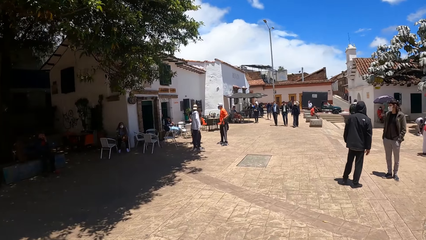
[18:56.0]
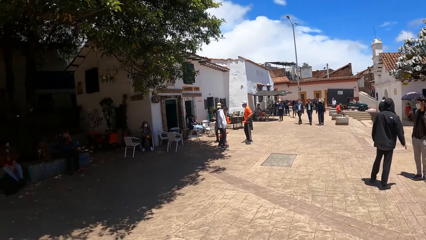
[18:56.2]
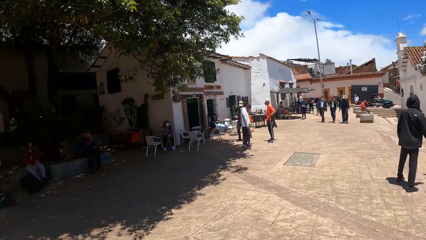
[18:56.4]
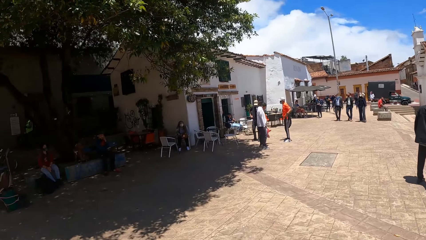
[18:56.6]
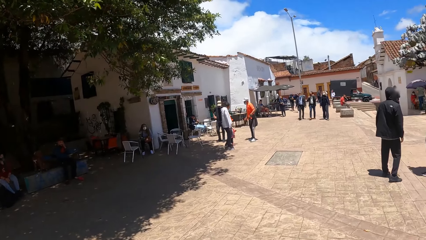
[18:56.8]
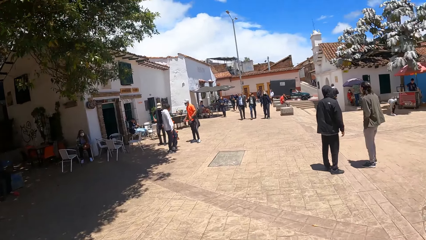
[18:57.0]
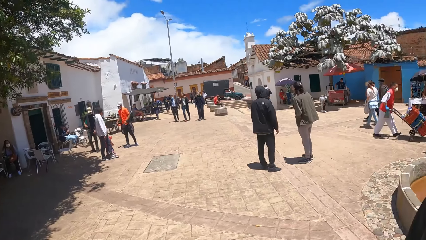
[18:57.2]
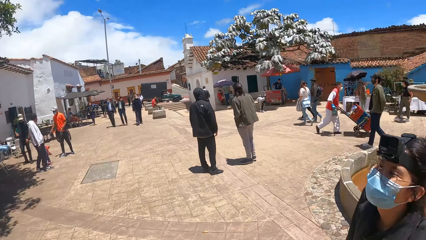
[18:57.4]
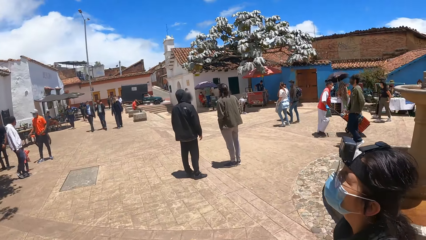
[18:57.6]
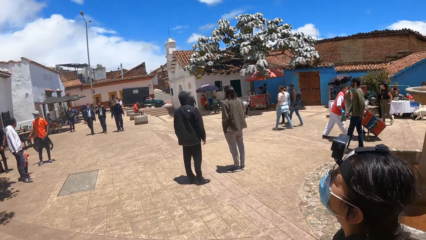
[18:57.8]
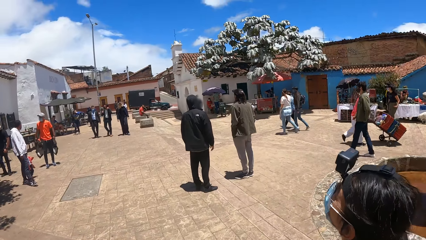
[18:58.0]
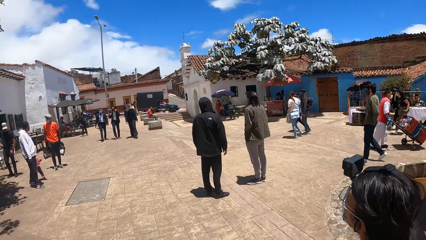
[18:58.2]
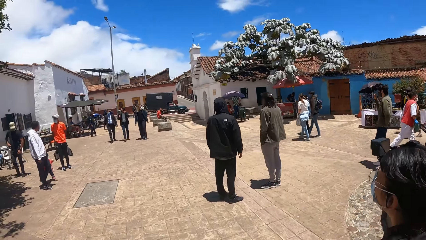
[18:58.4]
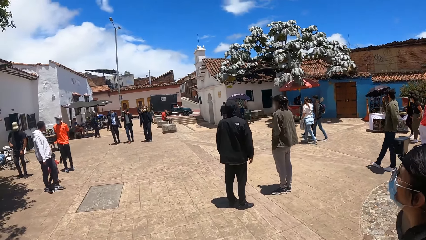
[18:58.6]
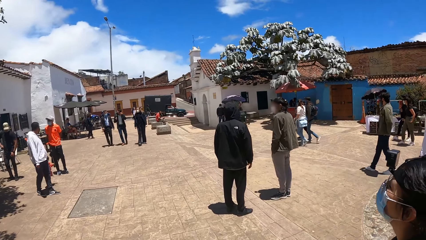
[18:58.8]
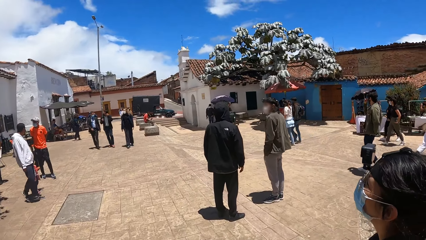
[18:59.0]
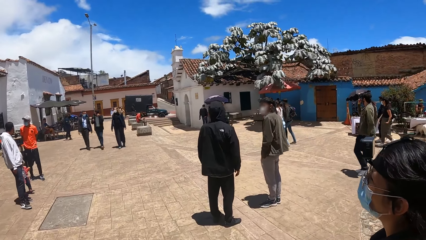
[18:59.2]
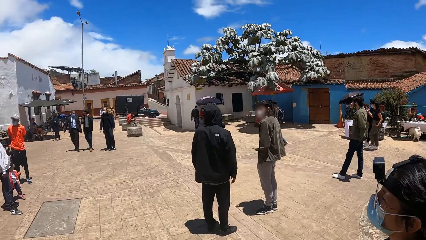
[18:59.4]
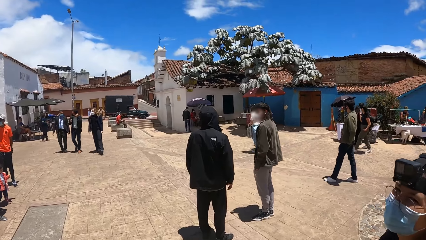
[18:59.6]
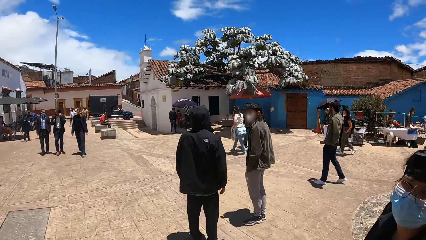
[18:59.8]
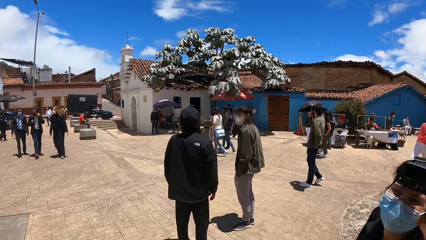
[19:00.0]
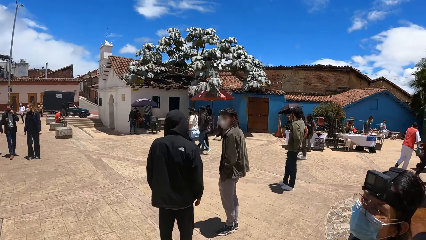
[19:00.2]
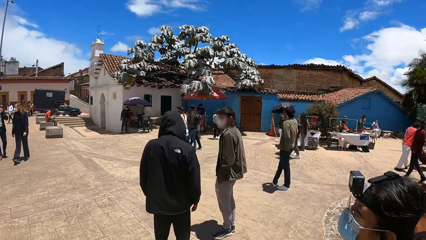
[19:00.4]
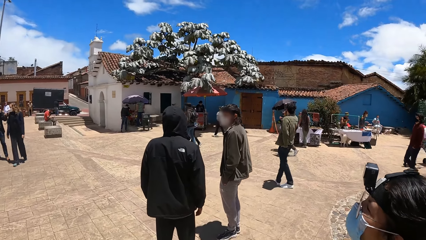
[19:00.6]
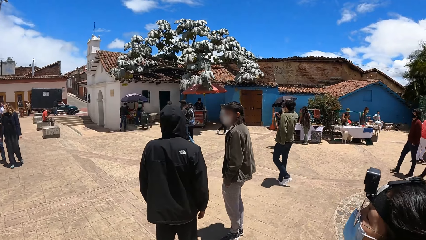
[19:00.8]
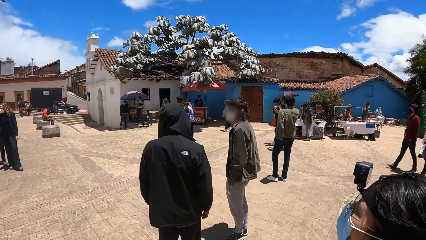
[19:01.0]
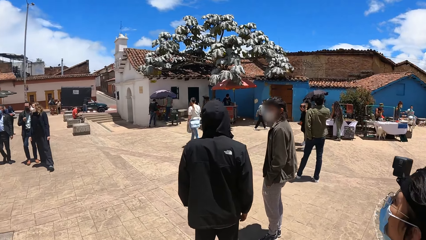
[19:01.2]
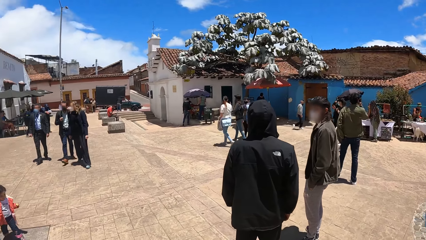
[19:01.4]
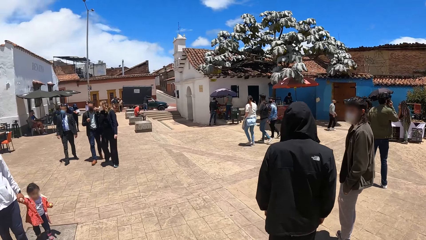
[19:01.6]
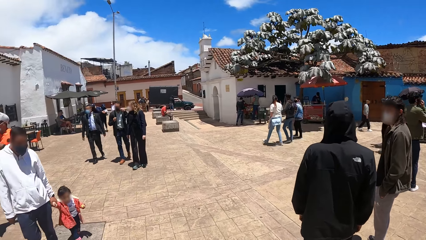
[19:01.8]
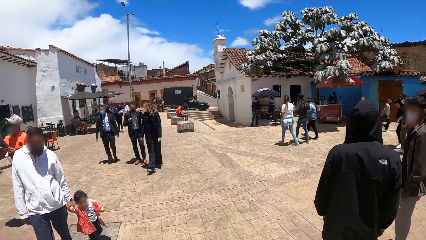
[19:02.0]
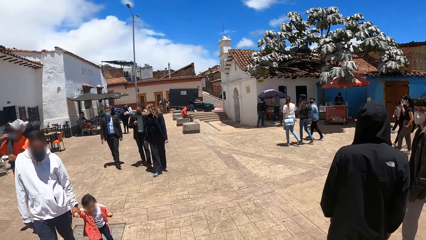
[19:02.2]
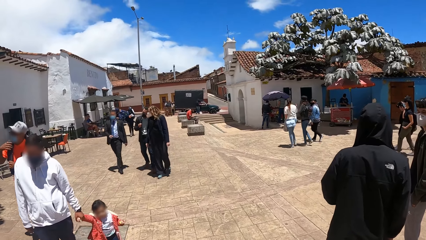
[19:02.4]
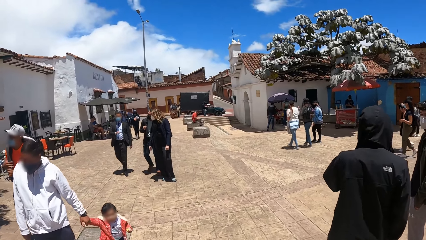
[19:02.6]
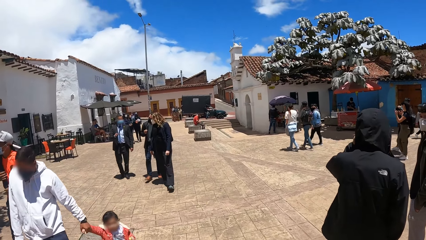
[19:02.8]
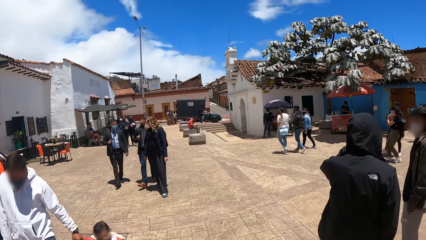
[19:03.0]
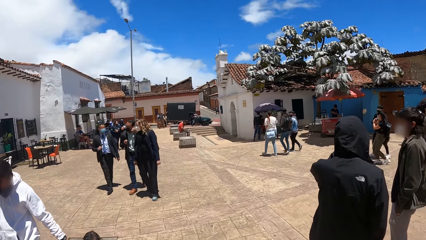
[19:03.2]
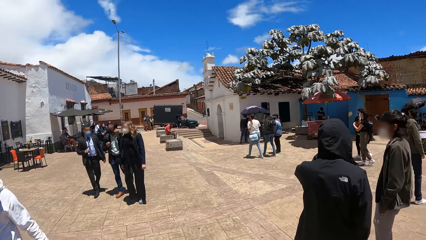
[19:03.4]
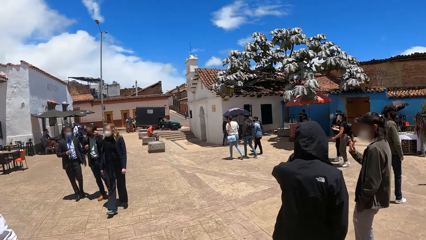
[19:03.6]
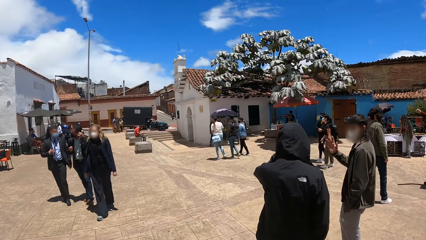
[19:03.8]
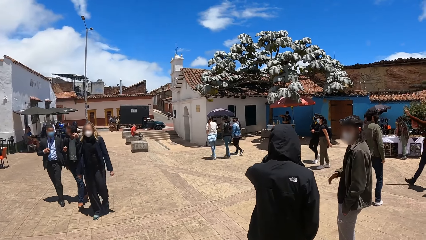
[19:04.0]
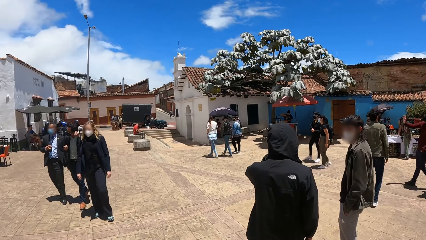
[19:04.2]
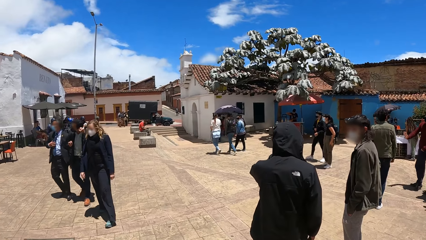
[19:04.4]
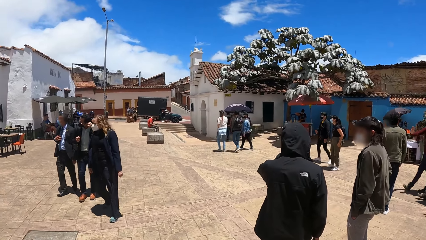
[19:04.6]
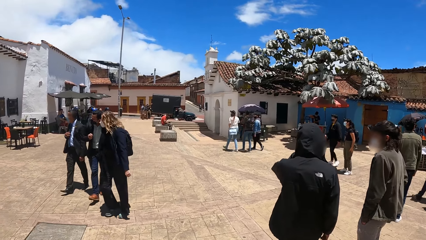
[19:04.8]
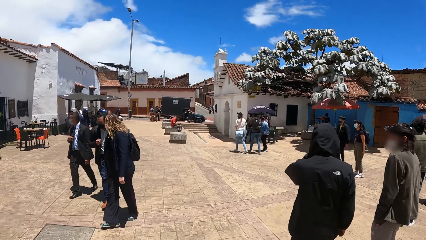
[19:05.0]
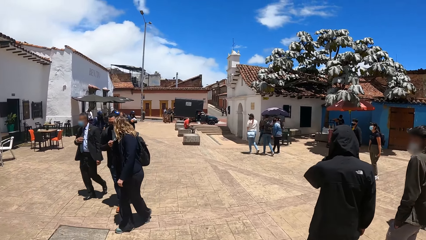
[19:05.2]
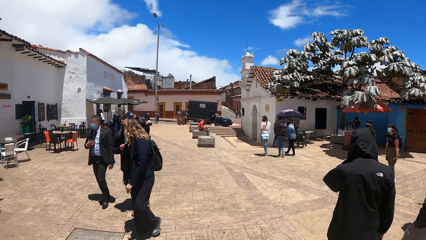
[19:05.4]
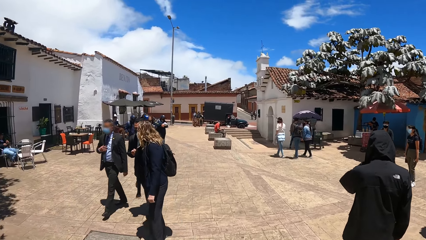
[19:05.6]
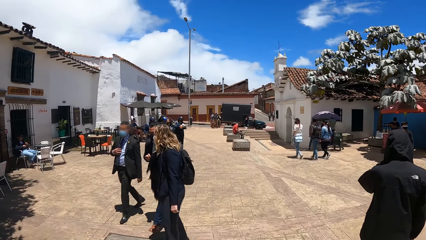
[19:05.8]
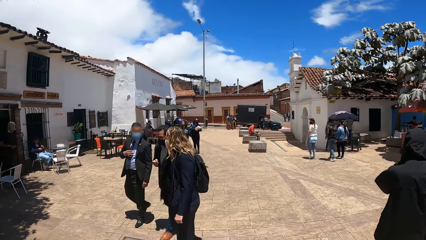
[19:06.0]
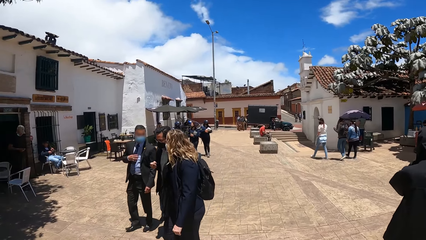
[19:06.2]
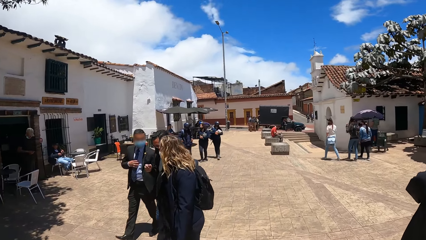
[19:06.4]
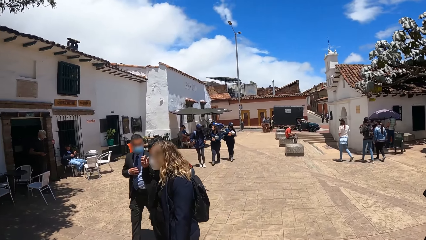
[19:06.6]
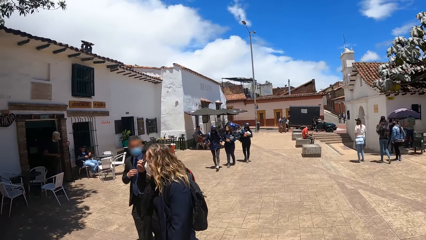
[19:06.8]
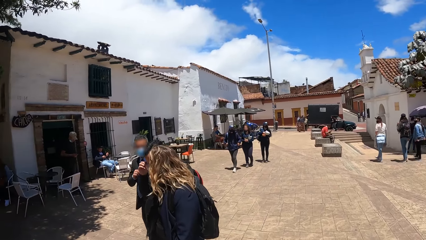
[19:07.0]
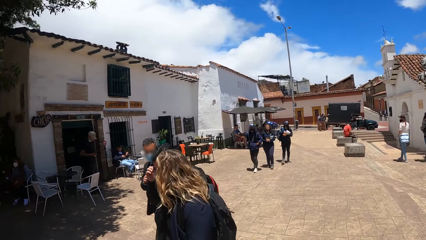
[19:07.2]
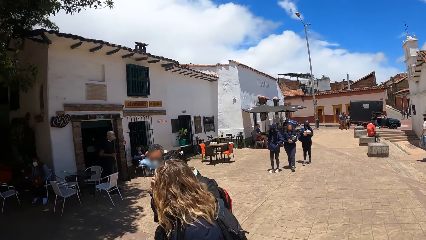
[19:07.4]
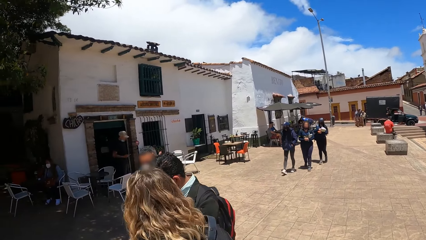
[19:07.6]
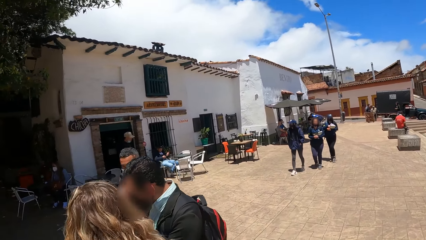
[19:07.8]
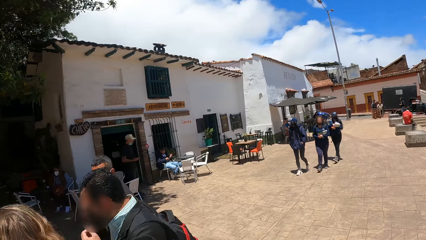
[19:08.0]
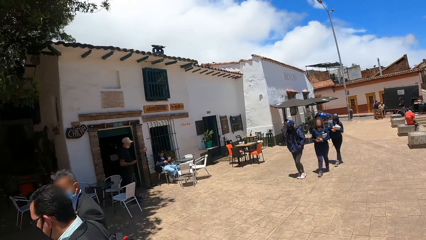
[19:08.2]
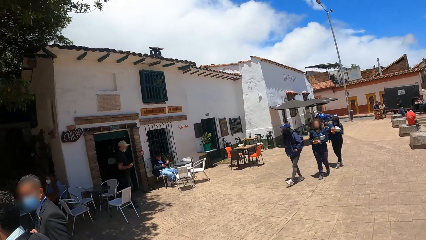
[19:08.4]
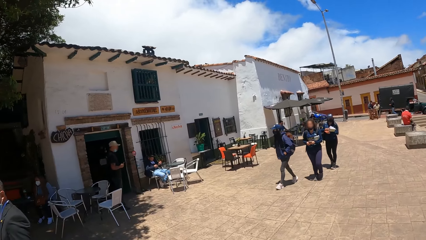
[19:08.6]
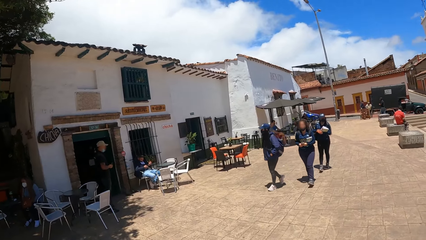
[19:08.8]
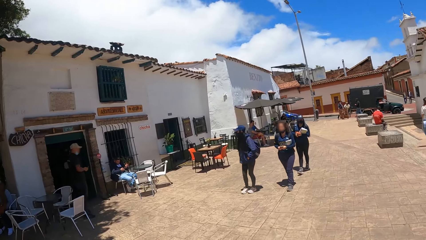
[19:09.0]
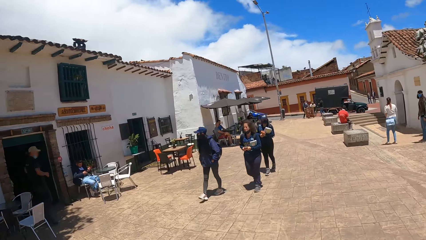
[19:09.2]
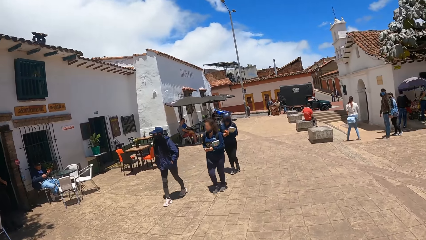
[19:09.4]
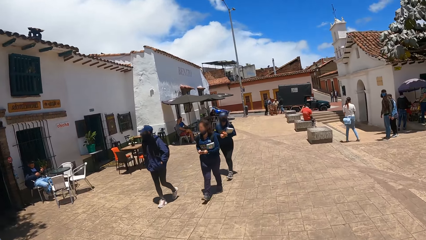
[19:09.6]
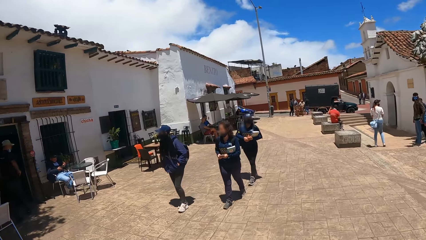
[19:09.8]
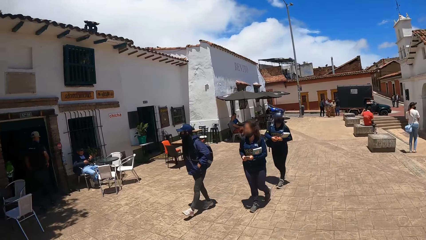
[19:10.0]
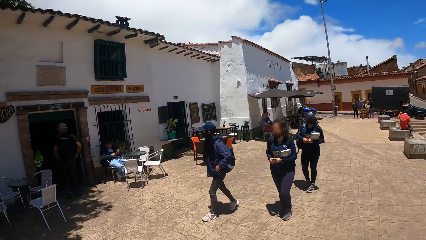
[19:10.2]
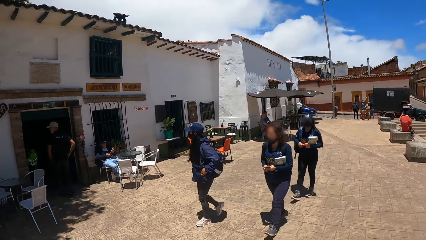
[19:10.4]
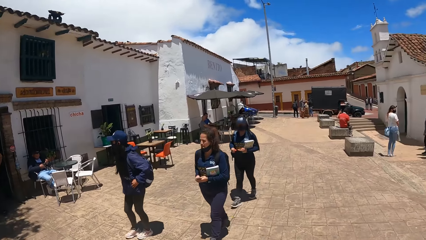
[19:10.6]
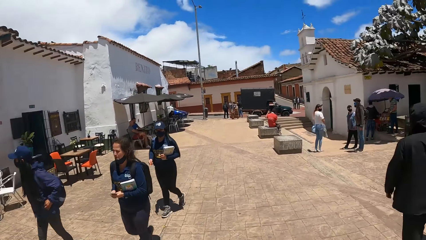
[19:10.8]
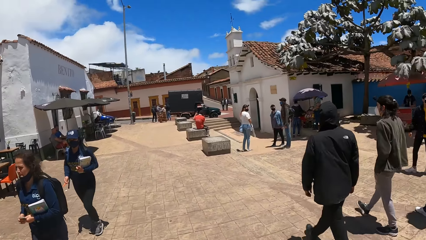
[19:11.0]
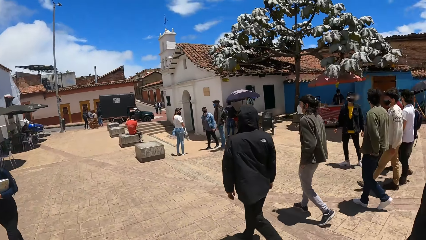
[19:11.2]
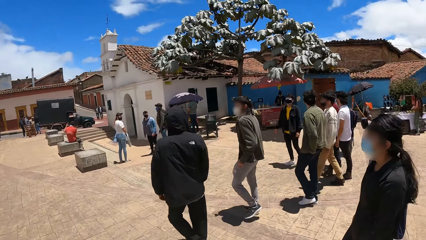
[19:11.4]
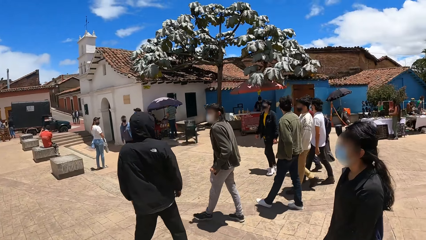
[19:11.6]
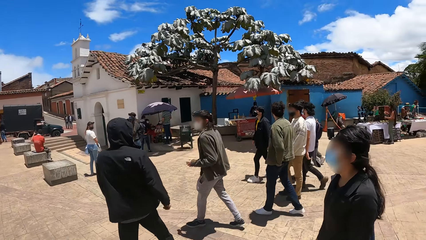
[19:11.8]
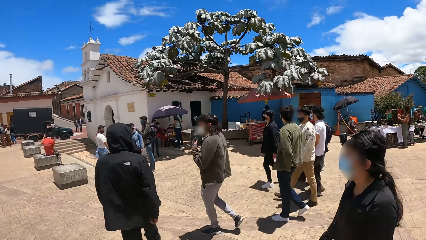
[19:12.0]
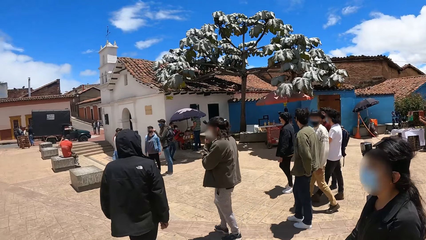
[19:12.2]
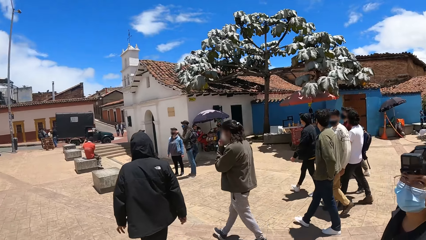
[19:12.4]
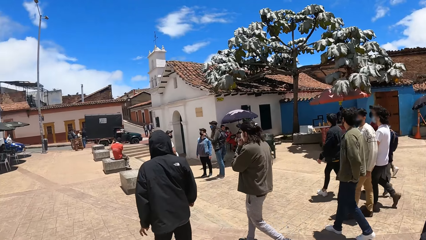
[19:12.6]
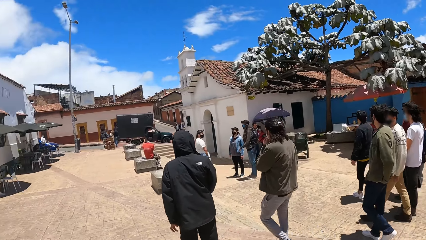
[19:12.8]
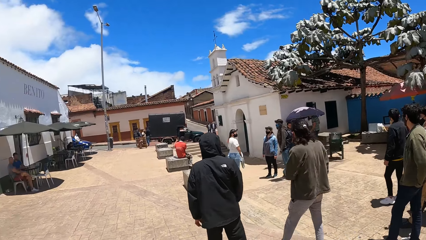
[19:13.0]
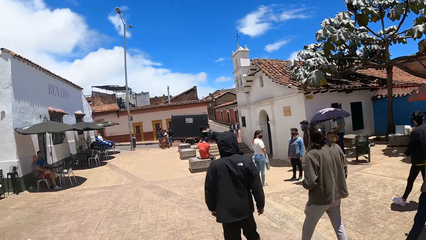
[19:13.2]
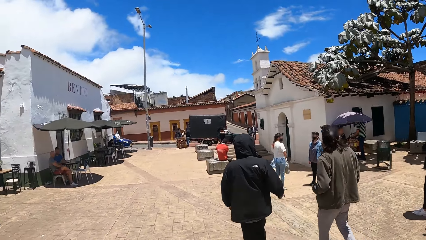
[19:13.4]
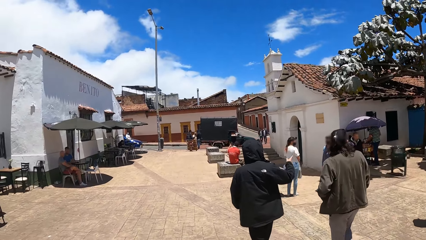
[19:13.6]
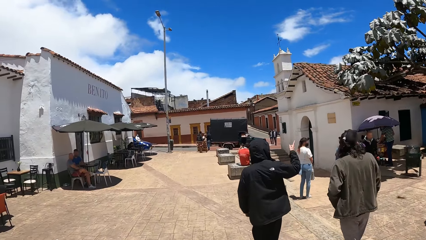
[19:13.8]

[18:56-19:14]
The camera wearer looks at a person. They stop talking. They look around. They walk forward on the ground.
